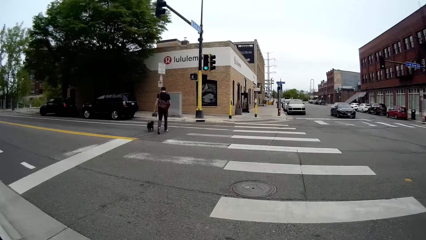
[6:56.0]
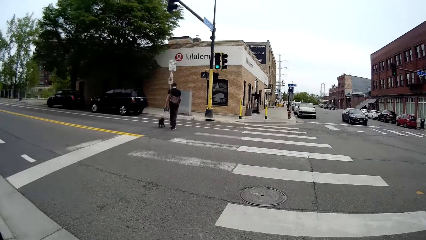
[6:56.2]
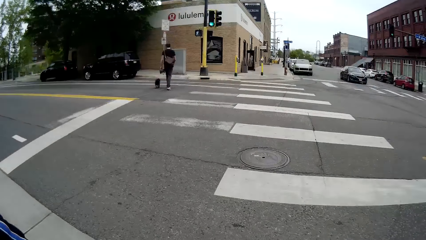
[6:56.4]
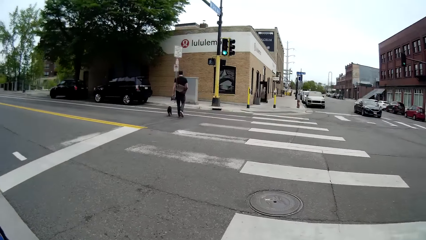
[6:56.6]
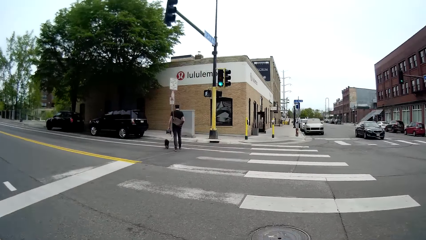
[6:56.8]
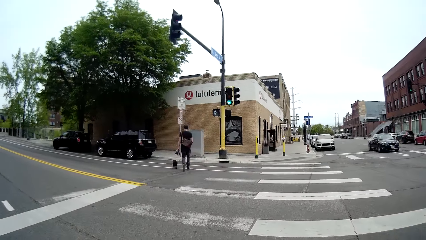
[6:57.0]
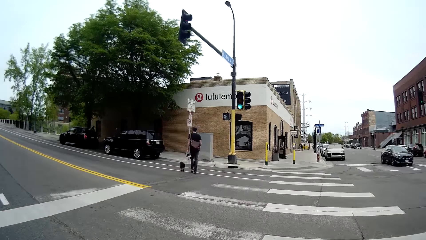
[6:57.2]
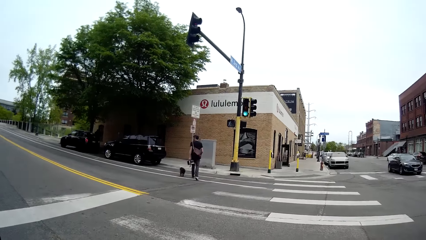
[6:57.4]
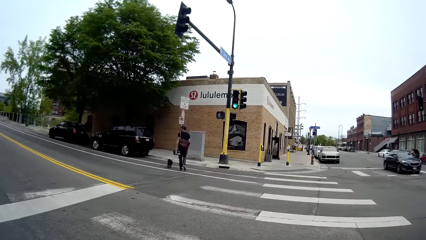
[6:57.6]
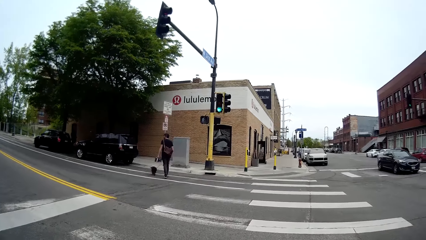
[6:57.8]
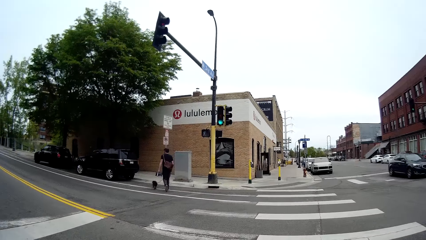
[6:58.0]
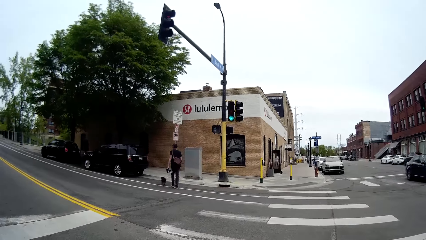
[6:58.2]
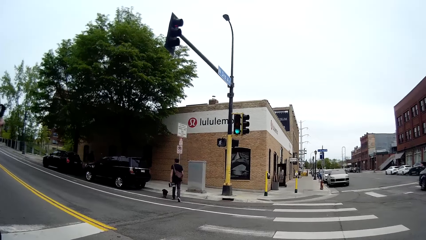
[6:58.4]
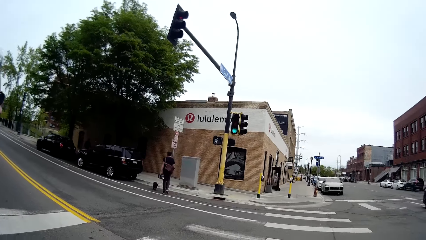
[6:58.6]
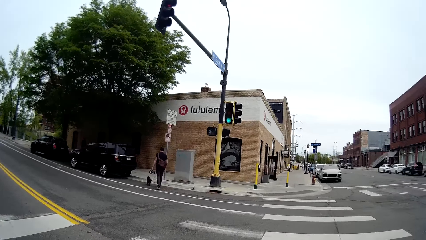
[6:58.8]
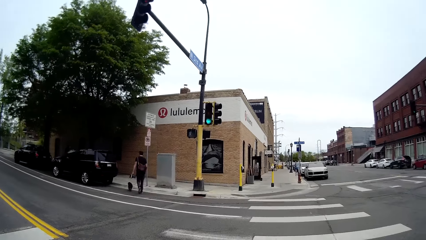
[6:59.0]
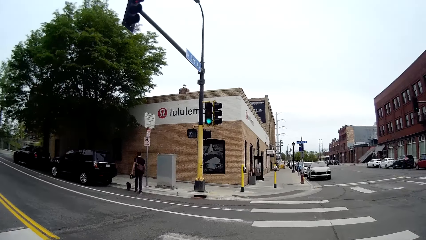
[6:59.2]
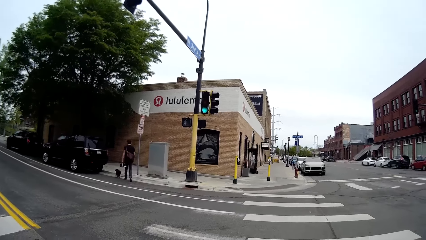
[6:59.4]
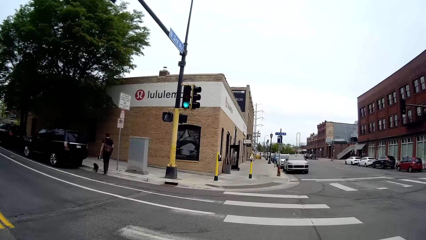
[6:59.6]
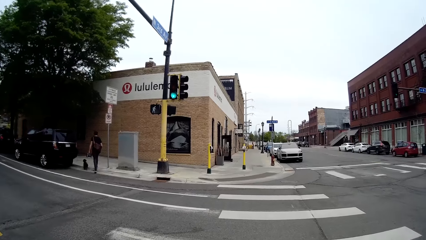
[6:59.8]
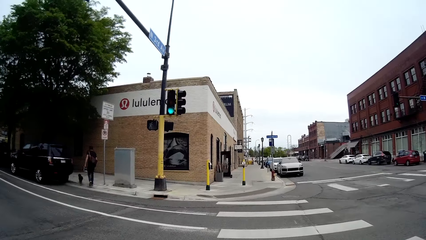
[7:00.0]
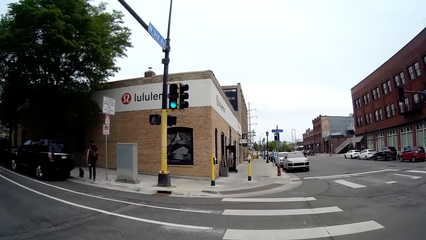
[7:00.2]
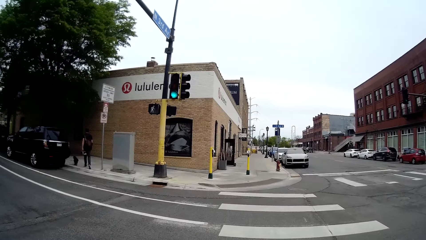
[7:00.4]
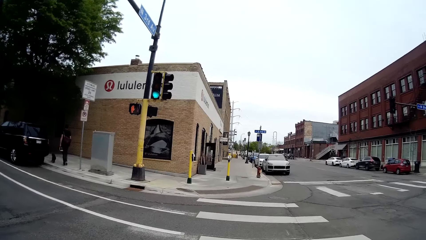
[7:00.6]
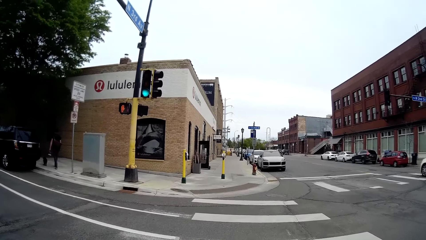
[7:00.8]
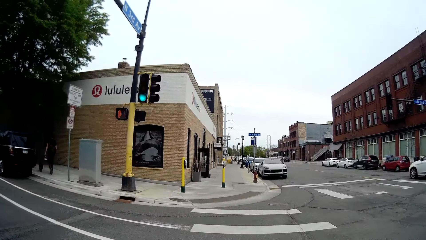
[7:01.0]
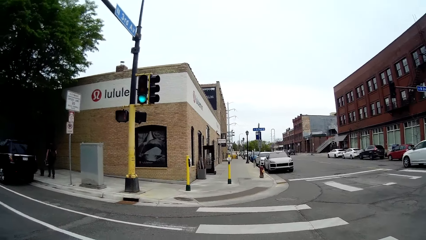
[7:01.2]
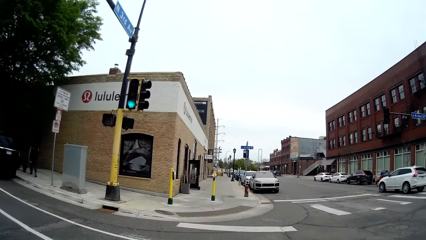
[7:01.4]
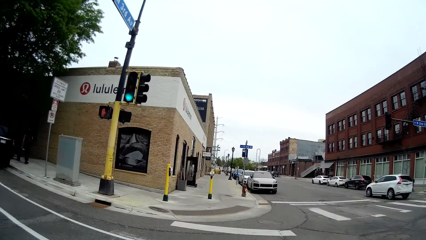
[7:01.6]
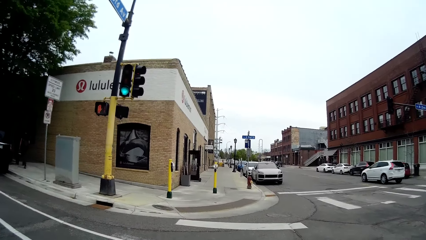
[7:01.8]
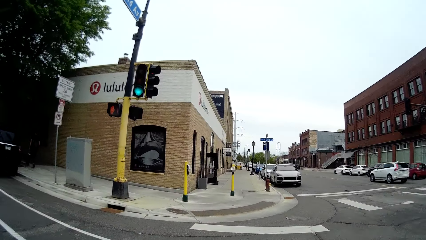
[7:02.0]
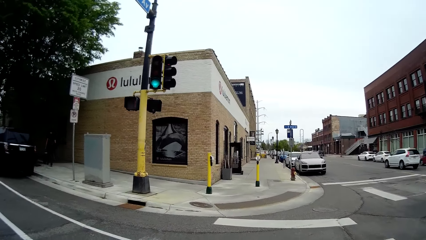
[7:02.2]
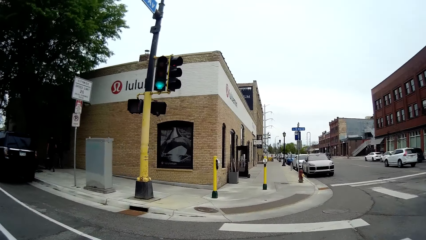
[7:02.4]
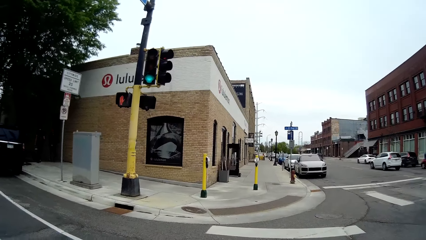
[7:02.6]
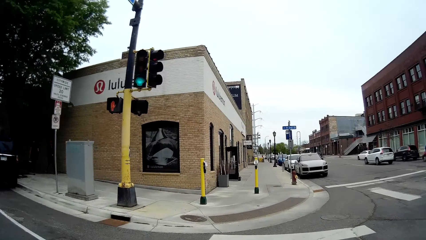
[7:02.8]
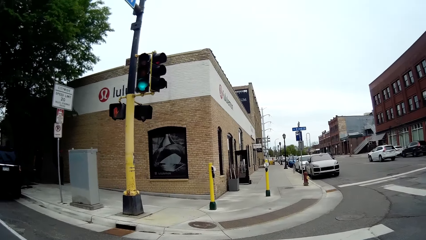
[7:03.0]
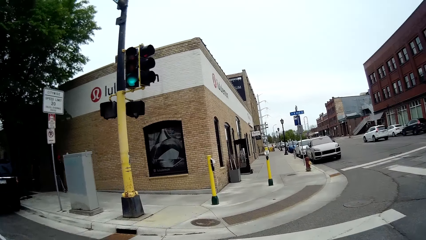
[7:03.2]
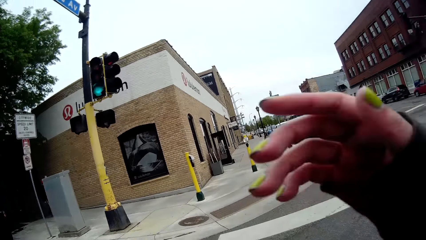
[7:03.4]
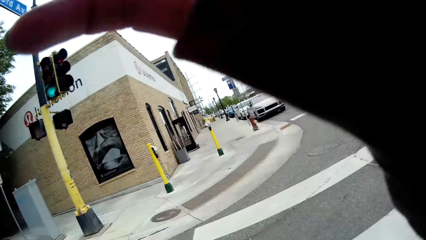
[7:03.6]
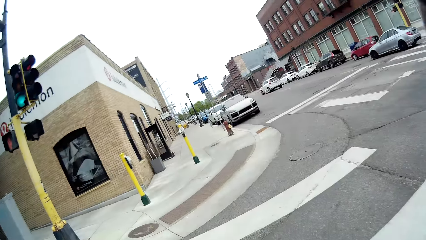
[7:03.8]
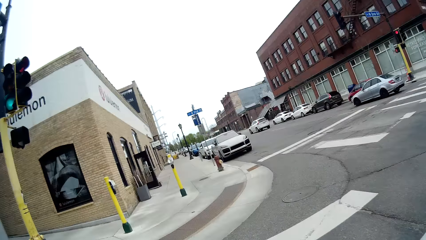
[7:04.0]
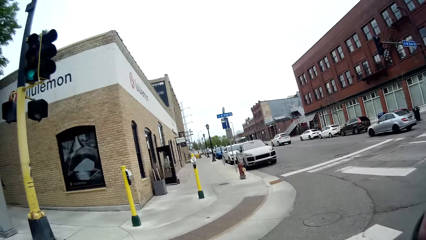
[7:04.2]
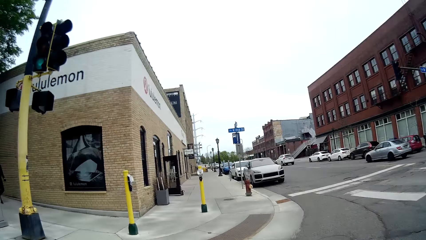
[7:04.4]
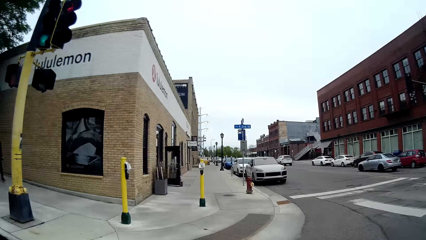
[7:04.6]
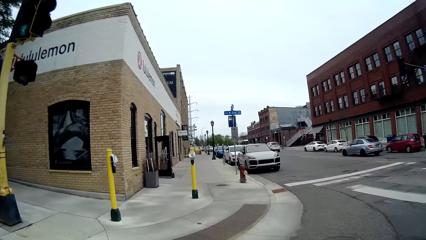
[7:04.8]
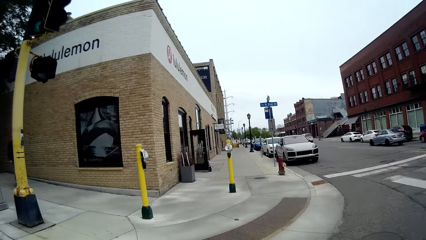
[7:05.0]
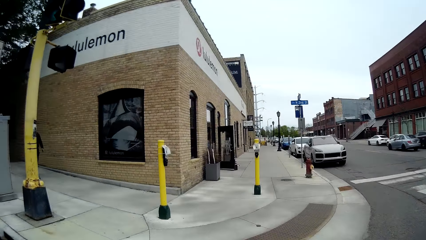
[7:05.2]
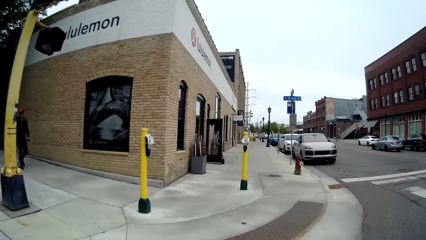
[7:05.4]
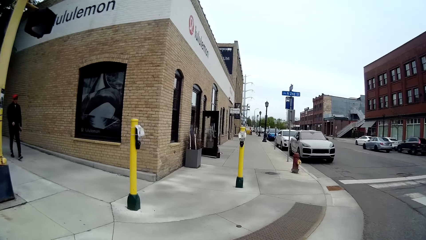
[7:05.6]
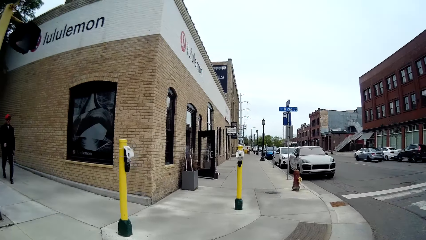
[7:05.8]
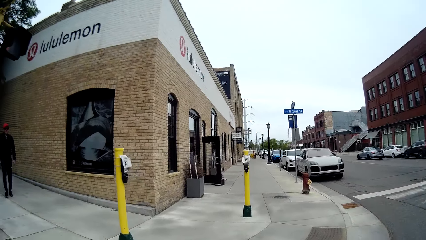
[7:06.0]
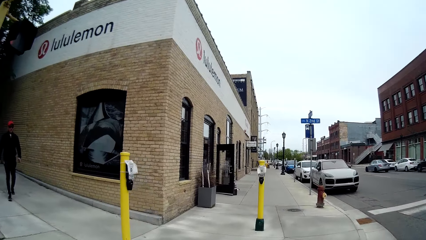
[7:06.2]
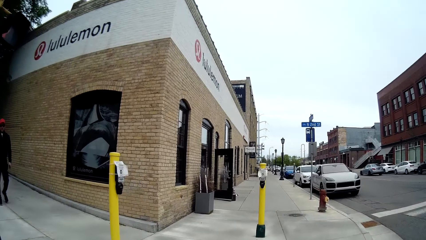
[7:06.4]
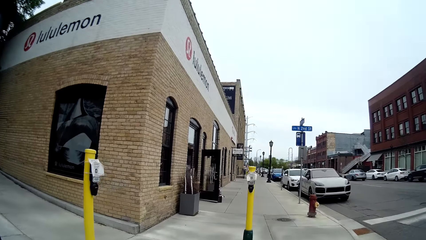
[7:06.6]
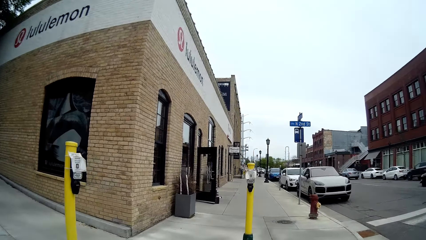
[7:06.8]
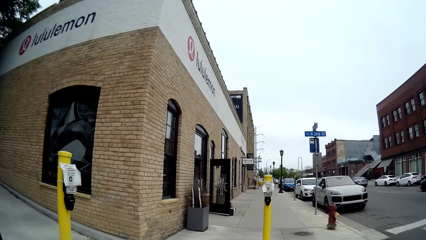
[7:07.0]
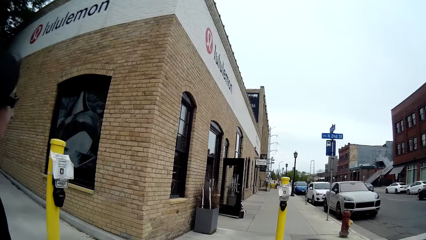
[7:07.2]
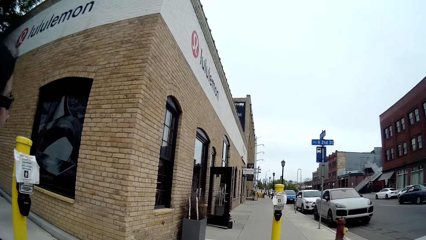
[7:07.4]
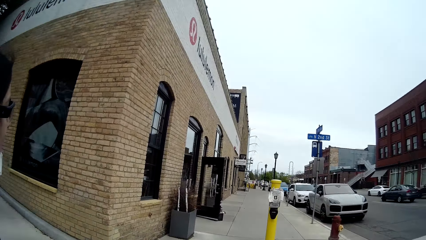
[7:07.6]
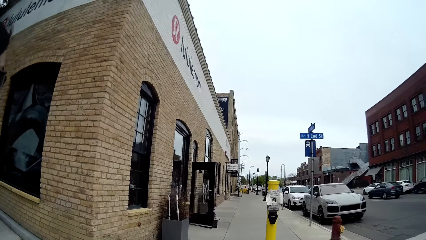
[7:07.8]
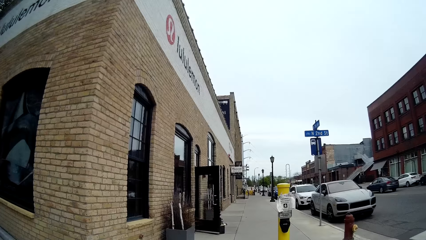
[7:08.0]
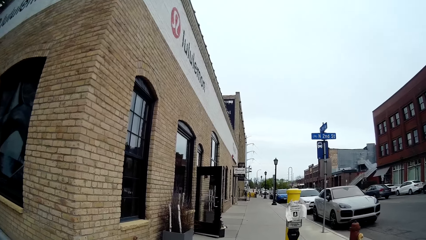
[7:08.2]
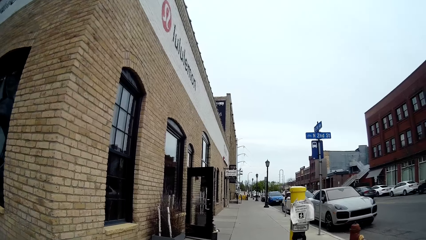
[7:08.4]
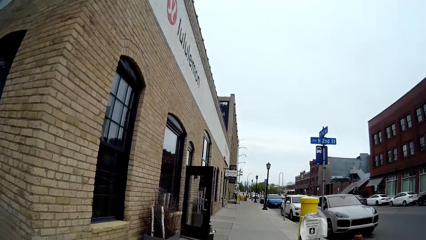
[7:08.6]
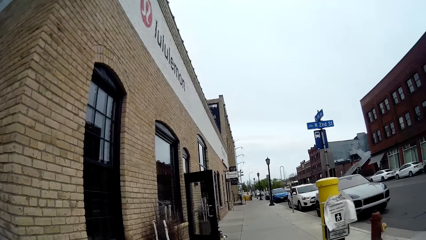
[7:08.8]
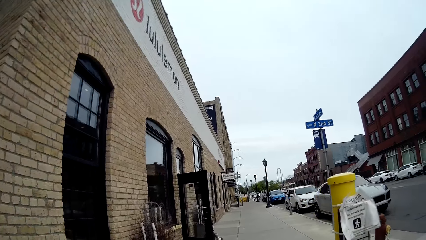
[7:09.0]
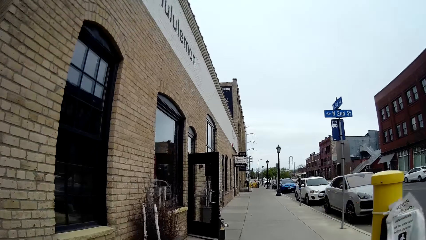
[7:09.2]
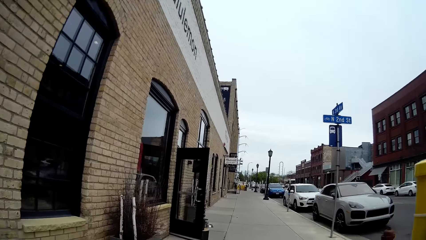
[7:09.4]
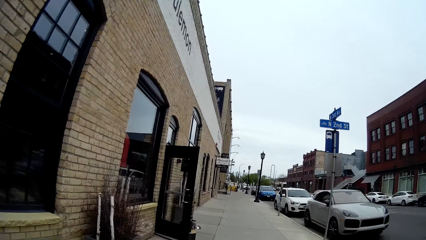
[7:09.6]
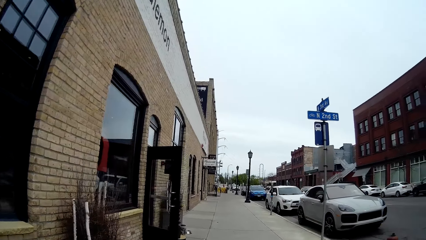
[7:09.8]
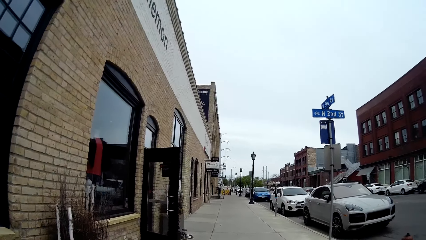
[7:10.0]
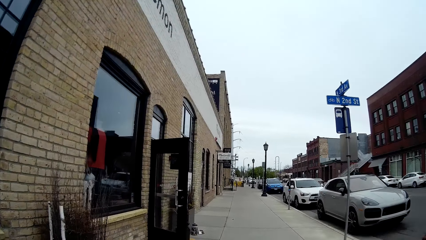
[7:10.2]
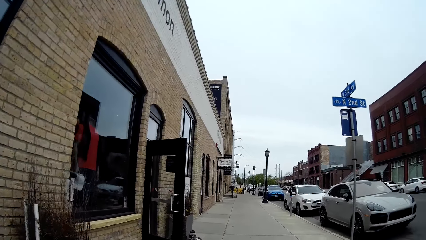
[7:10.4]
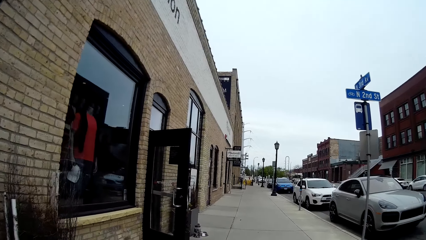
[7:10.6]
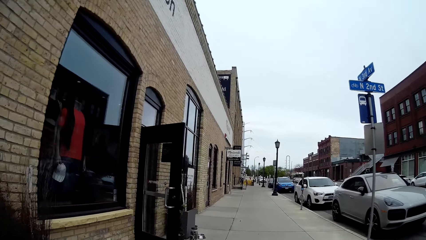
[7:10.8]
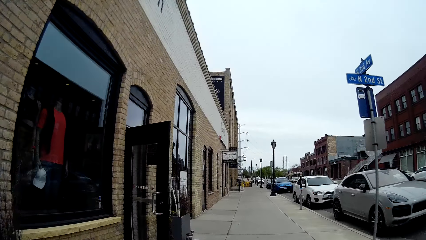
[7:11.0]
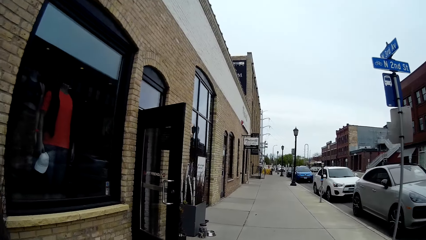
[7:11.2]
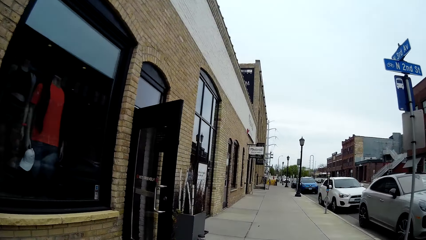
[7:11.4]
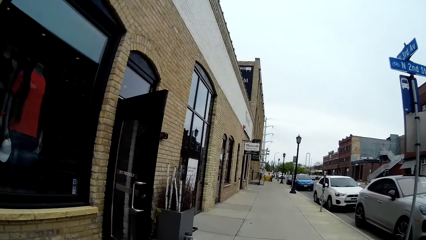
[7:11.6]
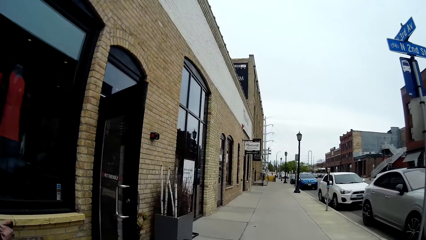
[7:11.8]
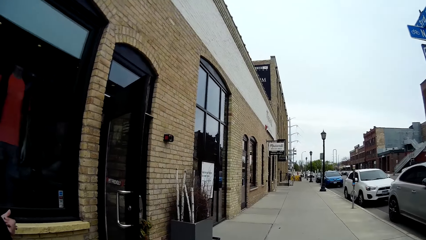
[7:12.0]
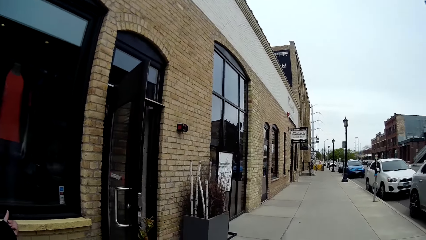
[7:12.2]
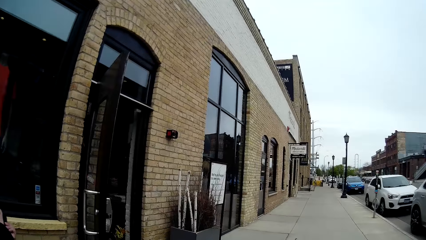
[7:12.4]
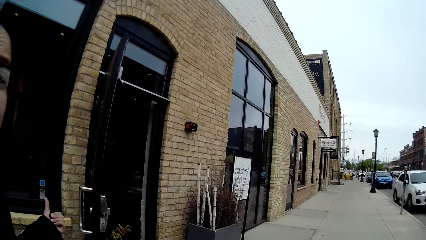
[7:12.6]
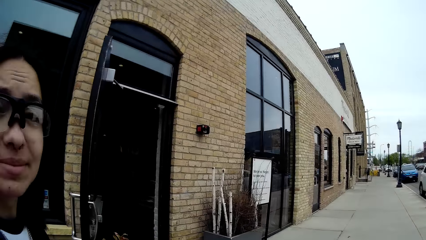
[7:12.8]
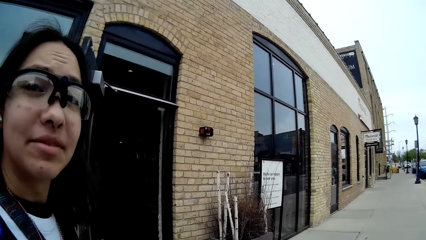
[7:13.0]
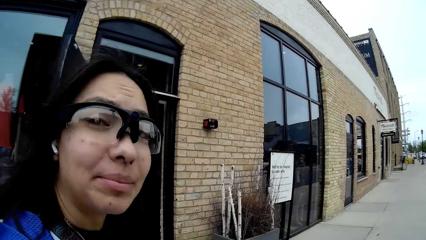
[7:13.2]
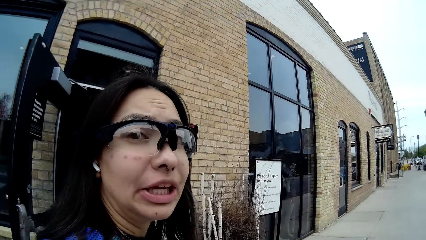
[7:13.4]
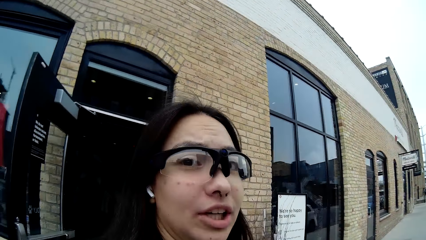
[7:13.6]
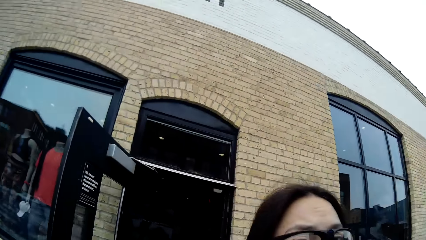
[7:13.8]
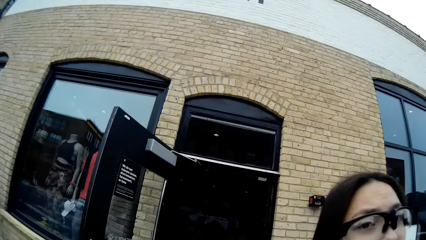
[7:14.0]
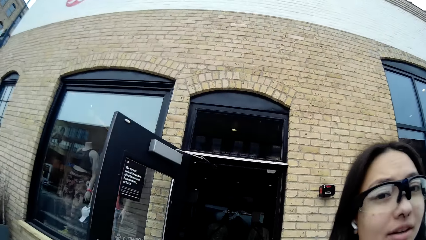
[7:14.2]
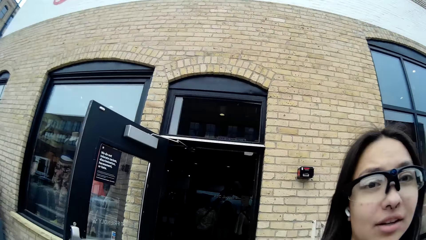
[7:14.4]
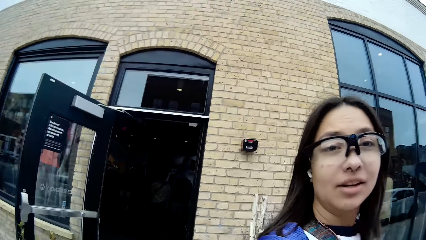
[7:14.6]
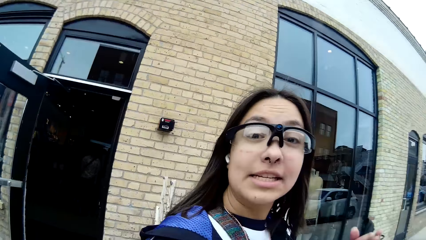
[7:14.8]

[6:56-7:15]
The camera wearer crosses the road to the other side. They lift up the right hand. The camera wearer and the woman walk on the sidewalk. The camera wearer interacts with the woman. The woman looks at the camera wearer.
